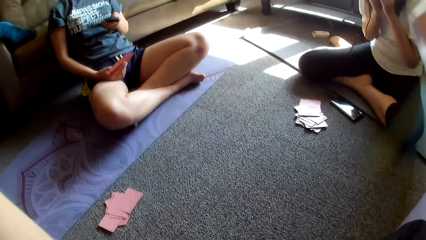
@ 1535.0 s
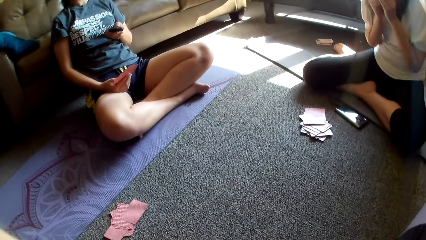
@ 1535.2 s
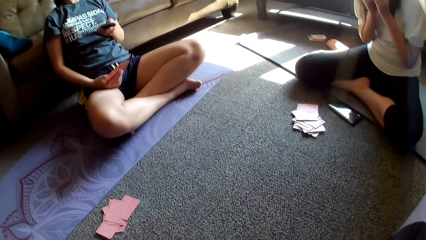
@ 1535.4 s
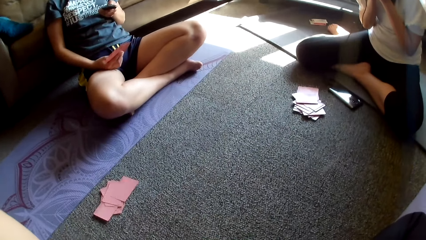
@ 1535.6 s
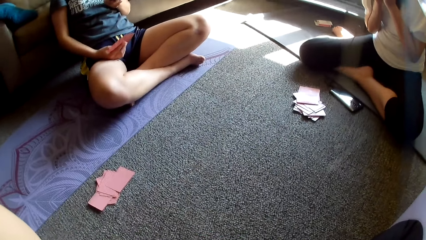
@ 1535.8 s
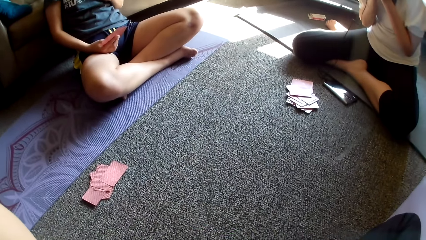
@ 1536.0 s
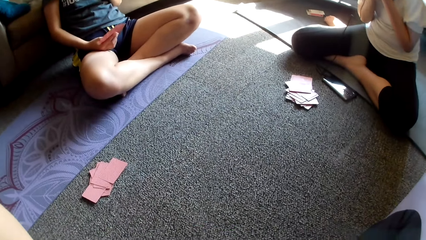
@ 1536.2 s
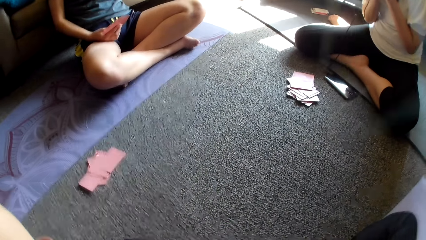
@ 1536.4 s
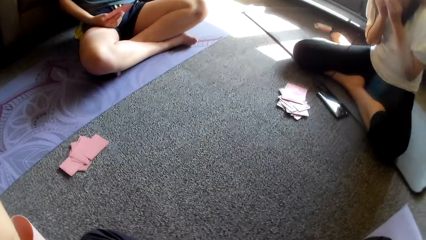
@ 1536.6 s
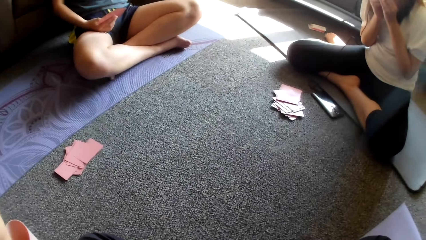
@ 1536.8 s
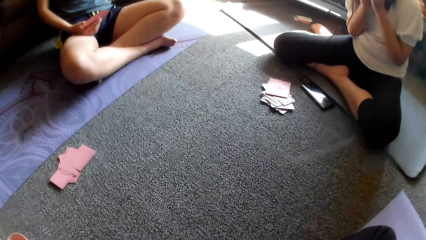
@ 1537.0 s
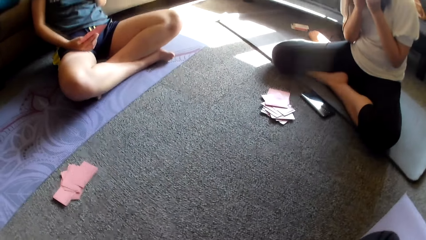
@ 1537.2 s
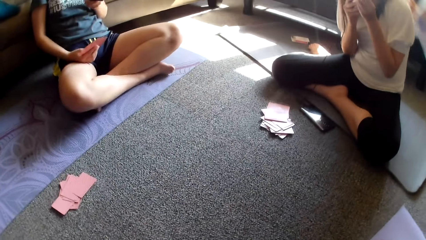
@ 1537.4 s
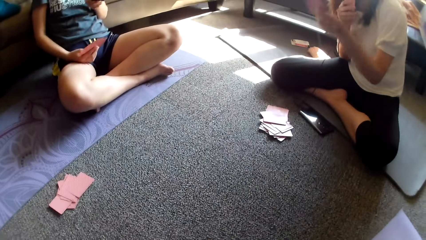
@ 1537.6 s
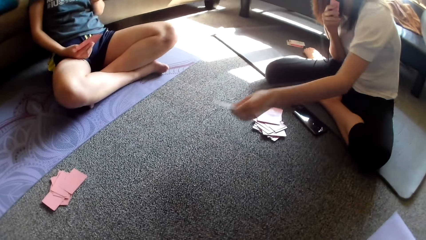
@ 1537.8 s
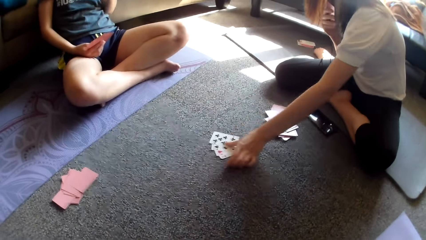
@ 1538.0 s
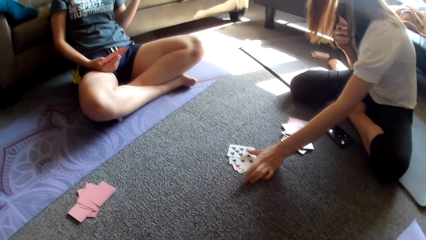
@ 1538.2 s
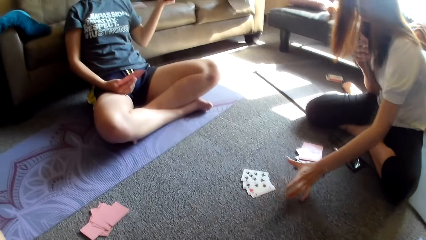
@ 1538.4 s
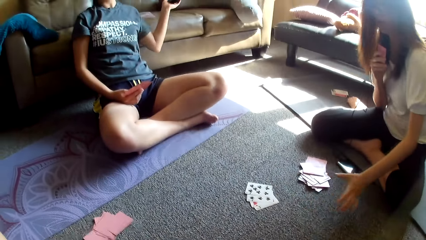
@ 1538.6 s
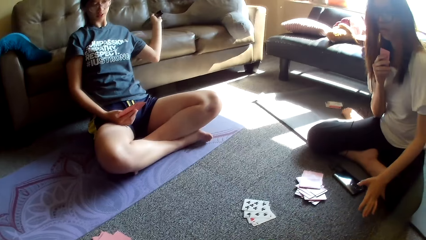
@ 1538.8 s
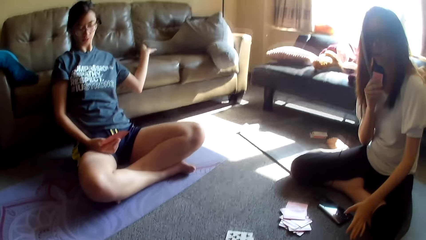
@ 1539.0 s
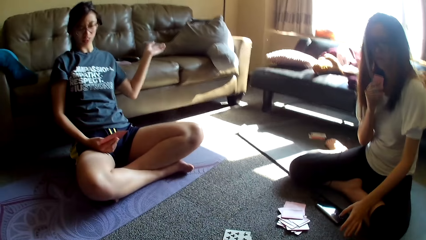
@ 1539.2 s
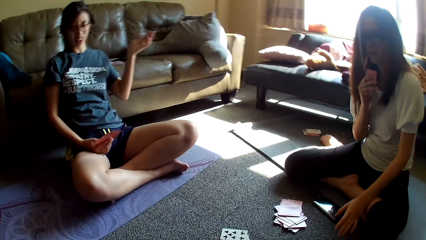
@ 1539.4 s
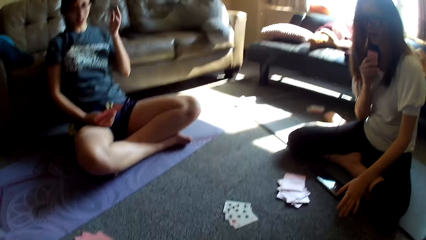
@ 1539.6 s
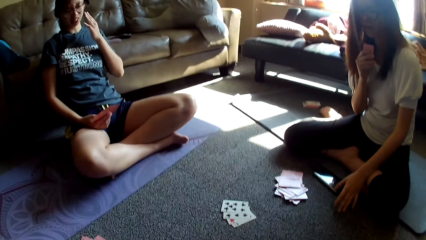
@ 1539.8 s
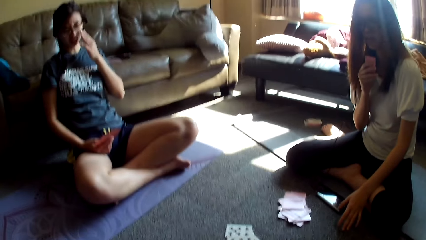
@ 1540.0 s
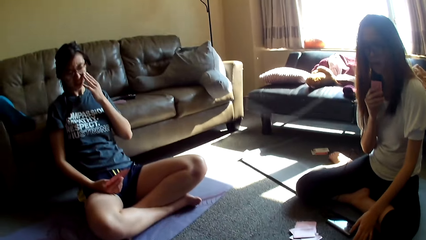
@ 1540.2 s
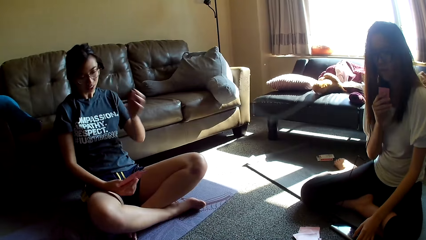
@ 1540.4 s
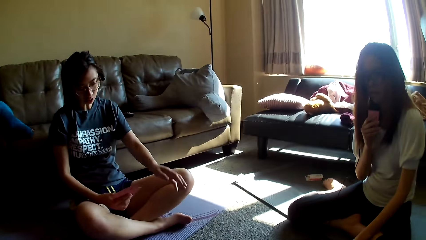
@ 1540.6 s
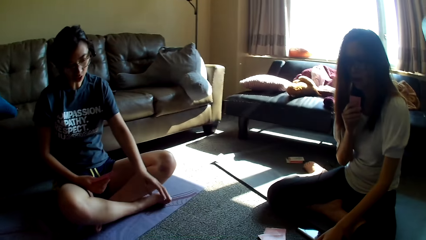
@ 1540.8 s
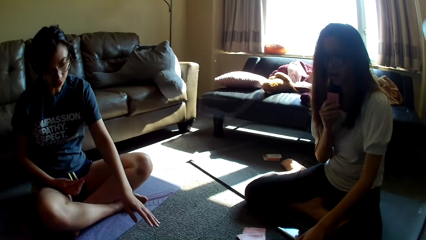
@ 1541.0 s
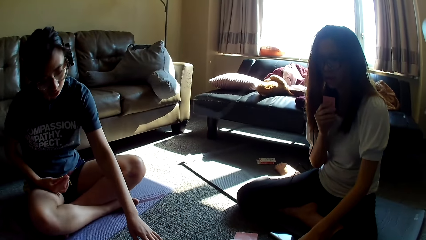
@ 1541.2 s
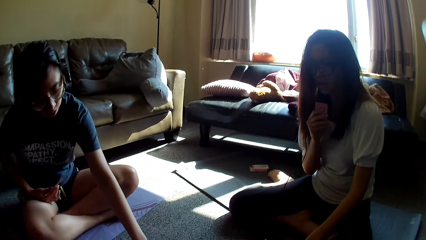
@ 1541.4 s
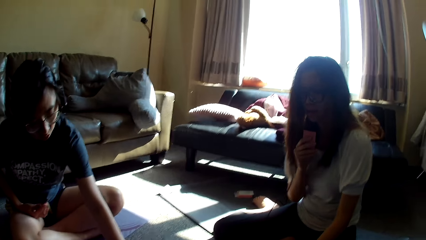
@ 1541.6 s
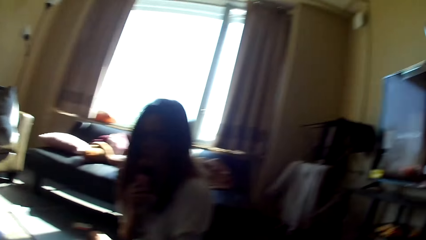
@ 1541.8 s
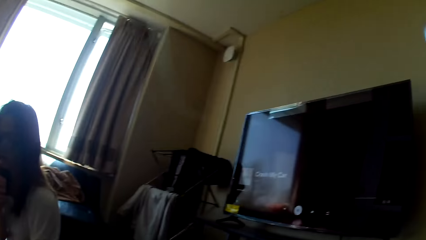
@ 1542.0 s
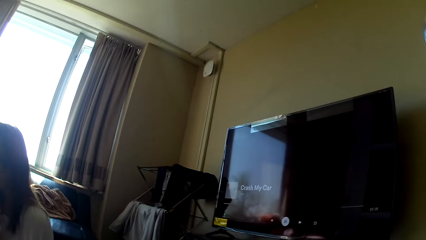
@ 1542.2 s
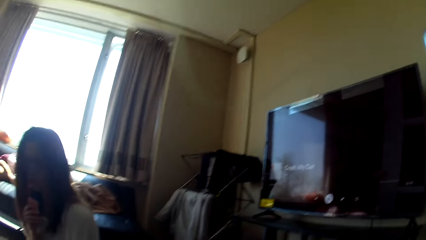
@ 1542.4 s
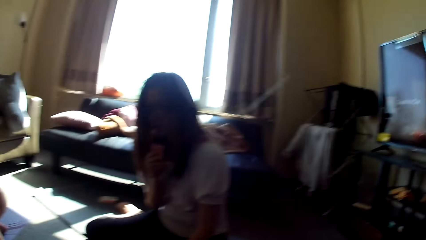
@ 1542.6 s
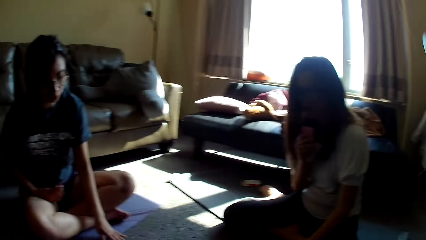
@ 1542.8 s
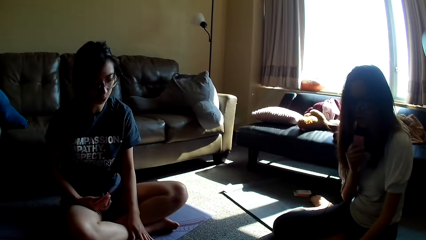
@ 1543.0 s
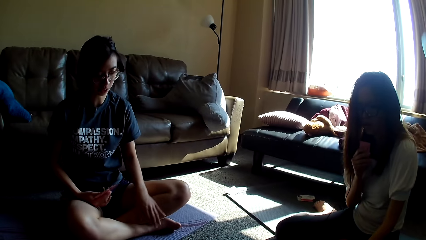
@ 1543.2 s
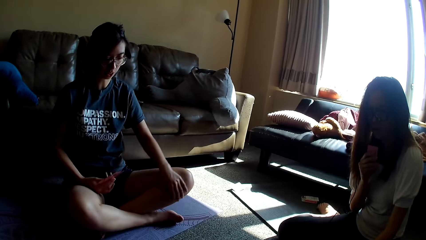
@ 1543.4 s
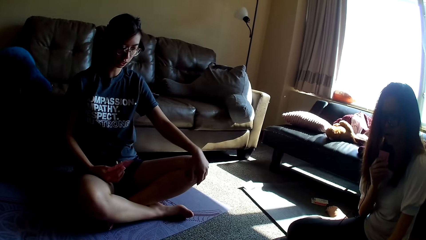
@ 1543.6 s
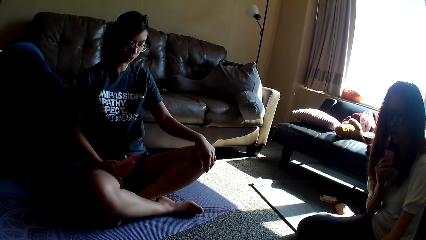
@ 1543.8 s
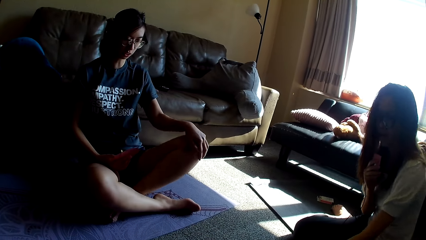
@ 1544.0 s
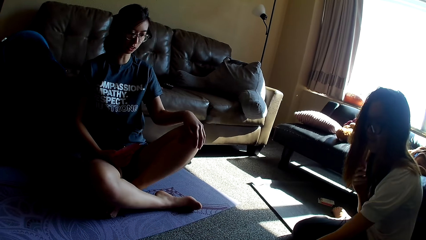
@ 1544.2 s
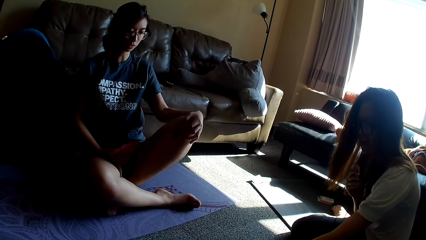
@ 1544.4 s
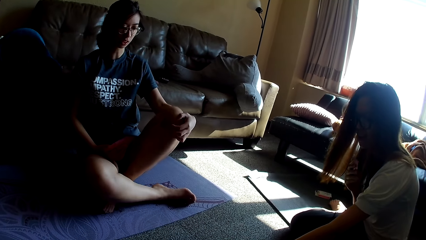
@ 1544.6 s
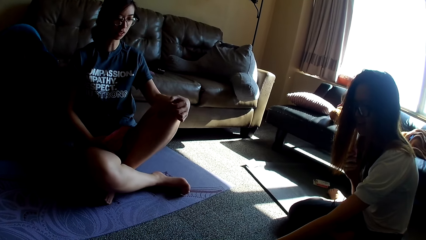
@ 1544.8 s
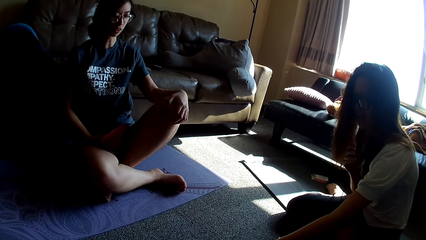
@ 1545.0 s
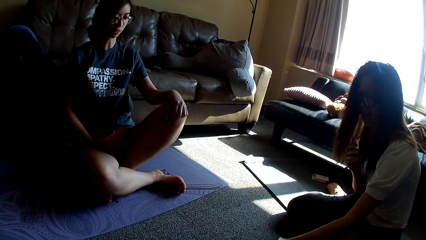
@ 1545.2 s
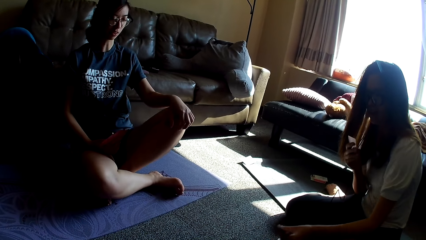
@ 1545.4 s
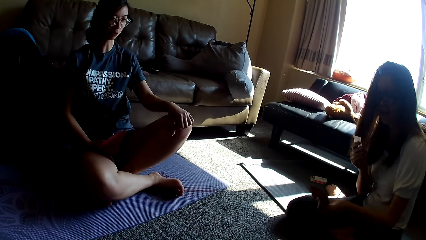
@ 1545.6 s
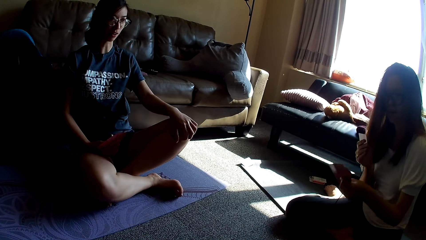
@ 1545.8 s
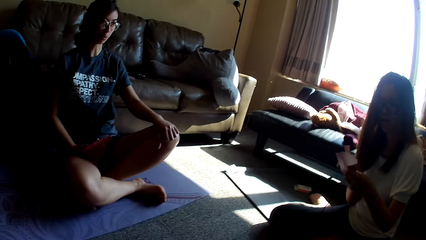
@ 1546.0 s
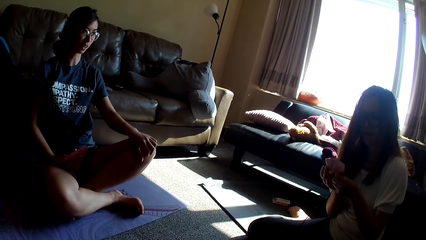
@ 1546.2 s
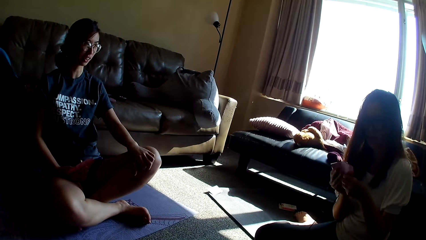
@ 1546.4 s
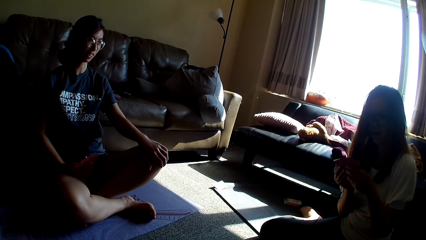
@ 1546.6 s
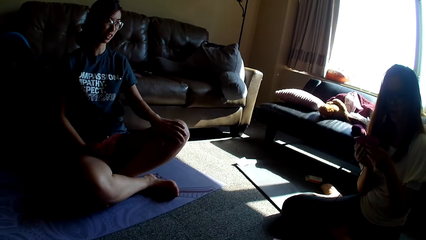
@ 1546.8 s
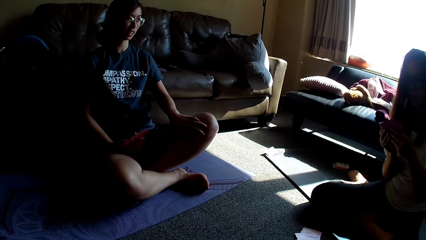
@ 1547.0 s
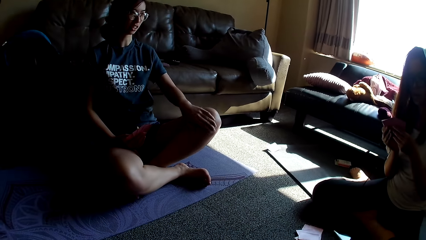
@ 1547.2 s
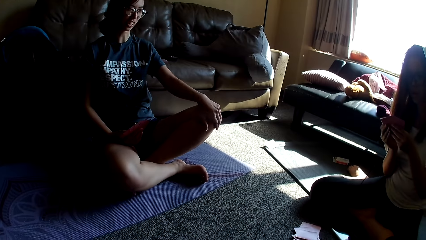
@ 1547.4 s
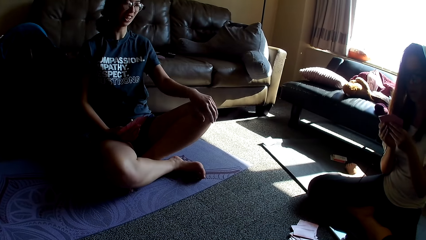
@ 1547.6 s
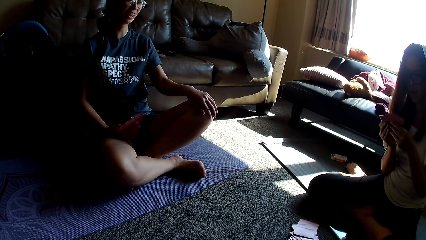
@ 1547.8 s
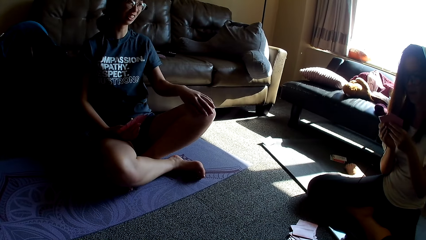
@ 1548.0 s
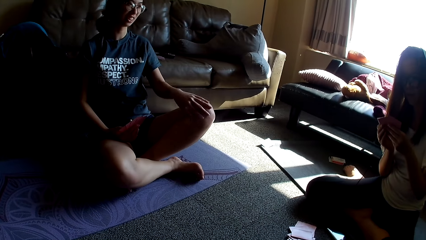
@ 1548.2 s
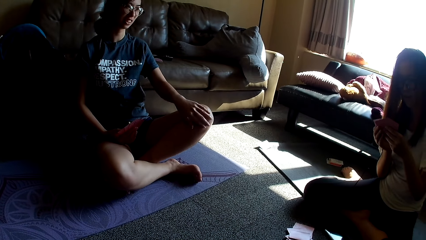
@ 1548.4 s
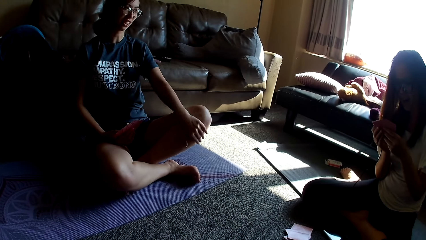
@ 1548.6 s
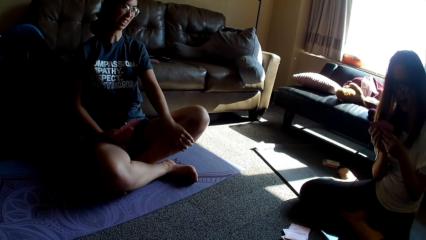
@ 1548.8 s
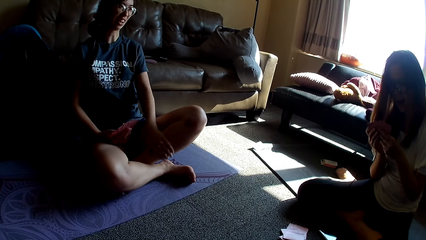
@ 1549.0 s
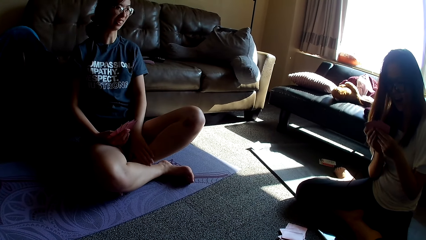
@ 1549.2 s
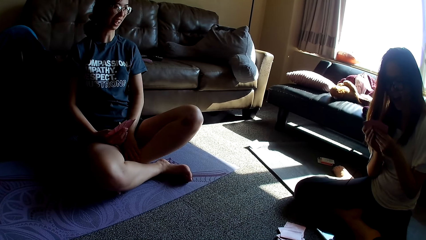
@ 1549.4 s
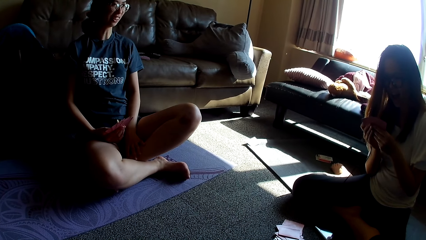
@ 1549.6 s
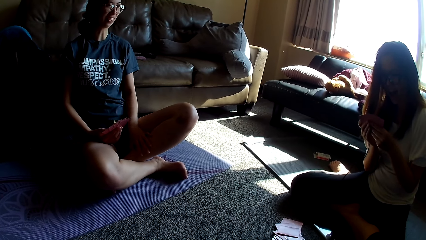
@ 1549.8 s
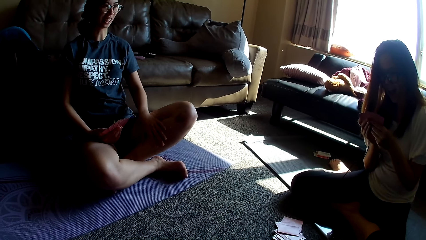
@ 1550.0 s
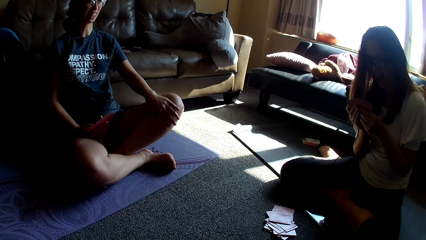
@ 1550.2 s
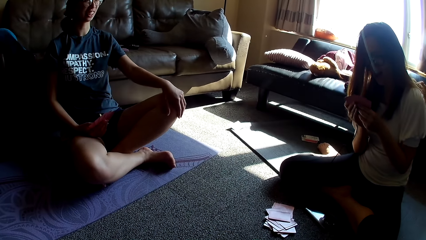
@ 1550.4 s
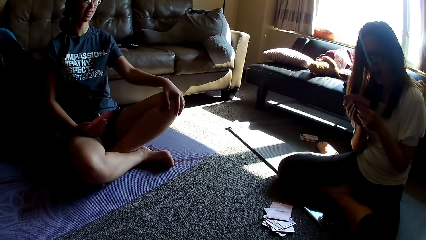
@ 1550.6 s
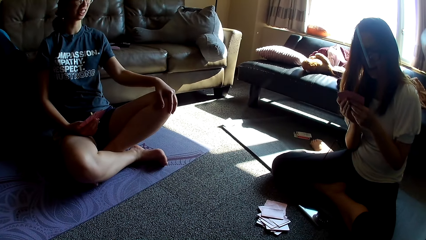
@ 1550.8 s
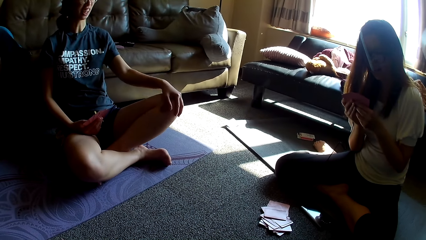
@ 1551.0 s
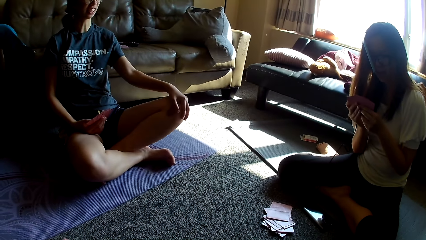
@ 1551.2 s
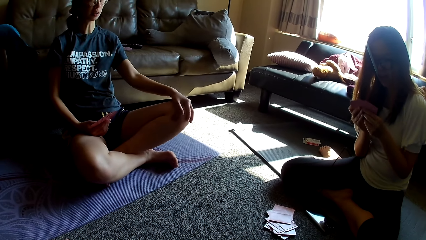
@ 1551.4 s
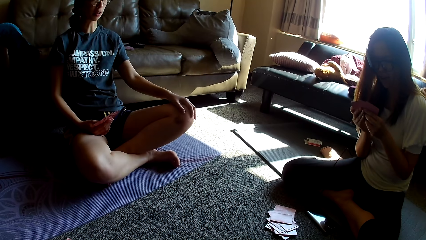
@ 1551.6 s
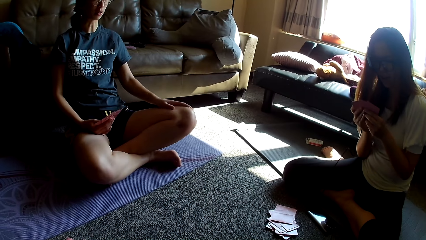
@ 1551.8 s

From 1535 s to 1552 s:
The first lady picks up the remote. She operates her phone. The other lady puts a card on the floor. The first lady puts her phone on the sofa set, puts the remote on the couch, adjusts her spectacles, stretches her hand and talks. She scratches her leg and touches her knee. The other lady picks a card from the floor. The first lady talks. The other lady holds the cards with both hands. The first lady talks.
